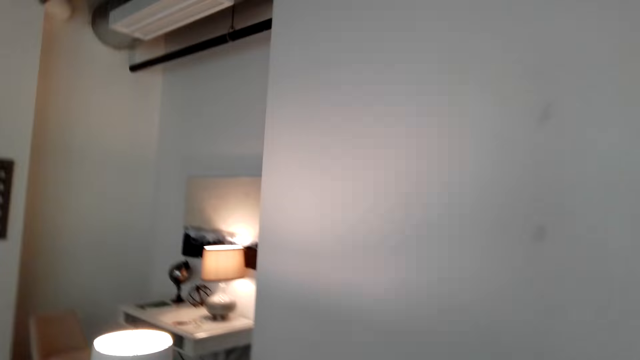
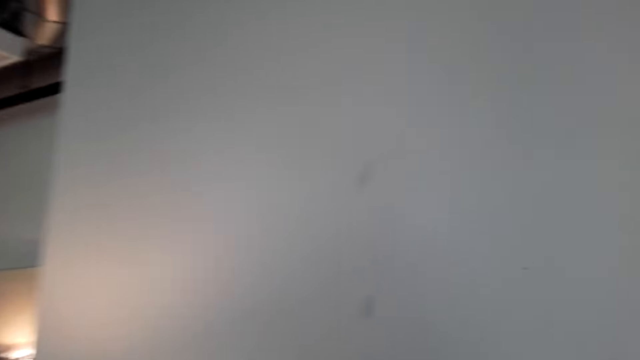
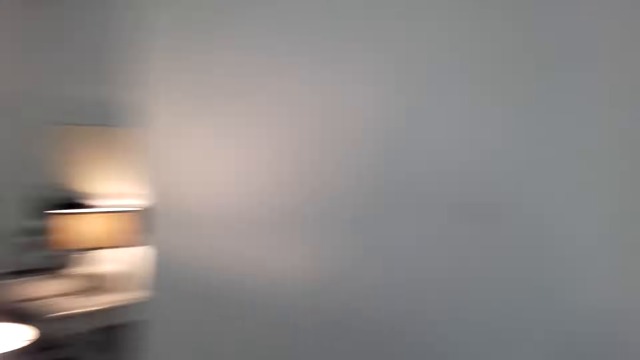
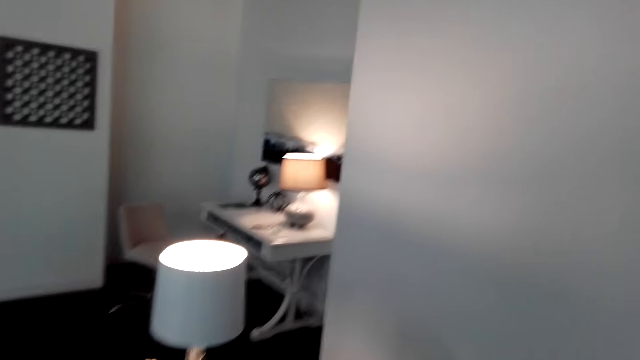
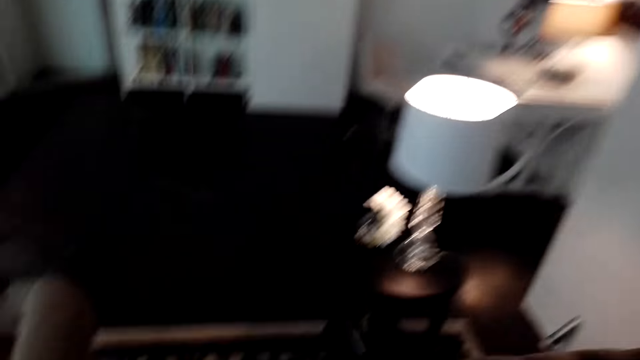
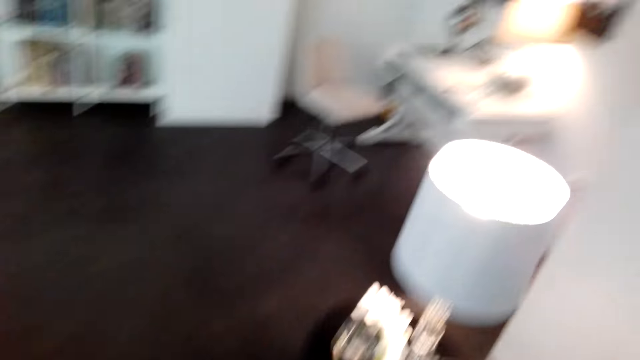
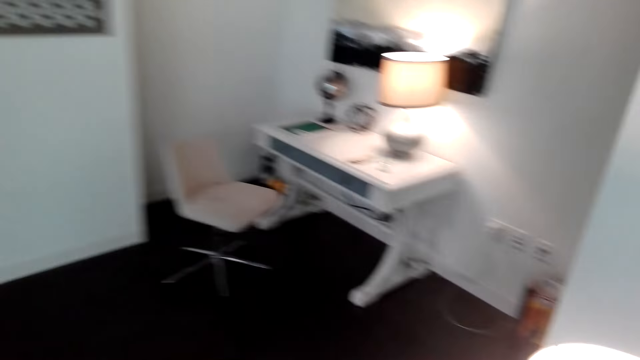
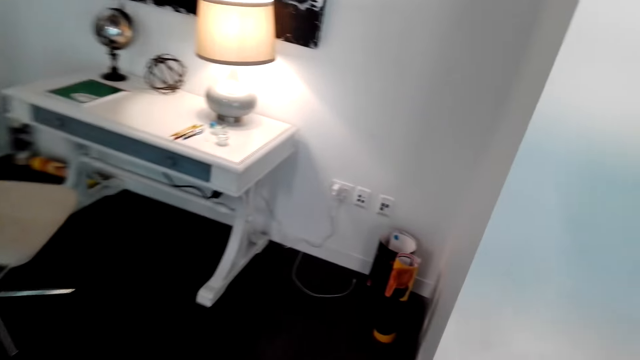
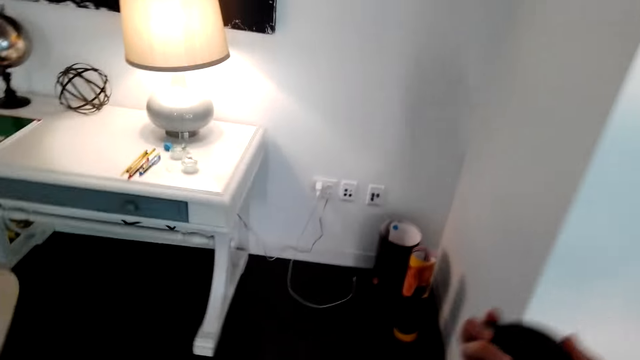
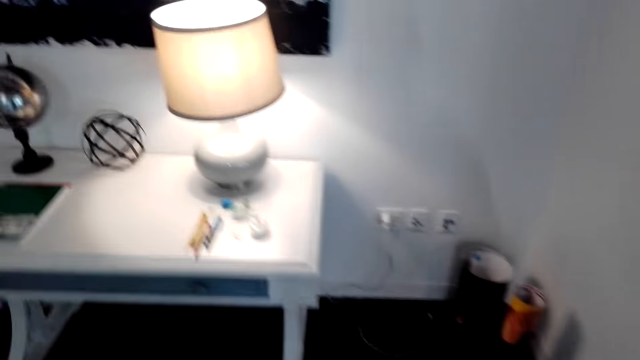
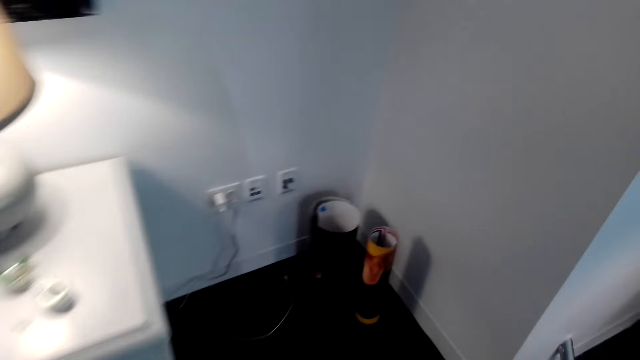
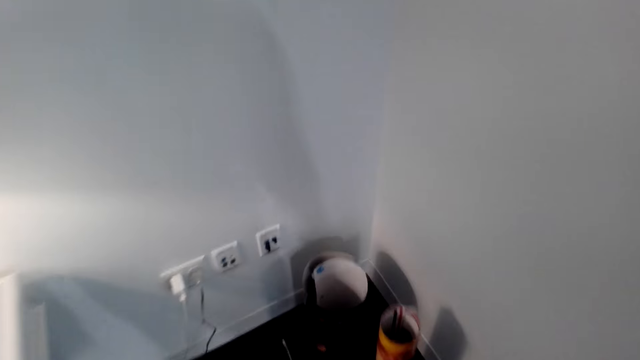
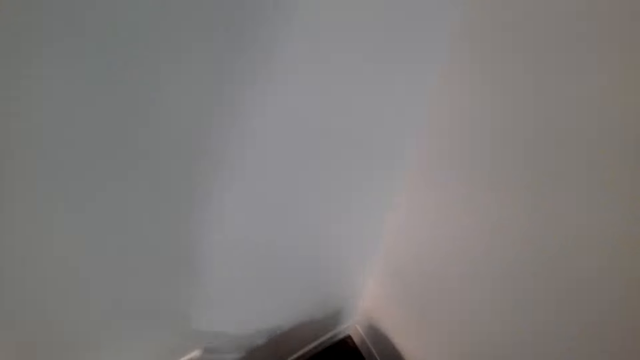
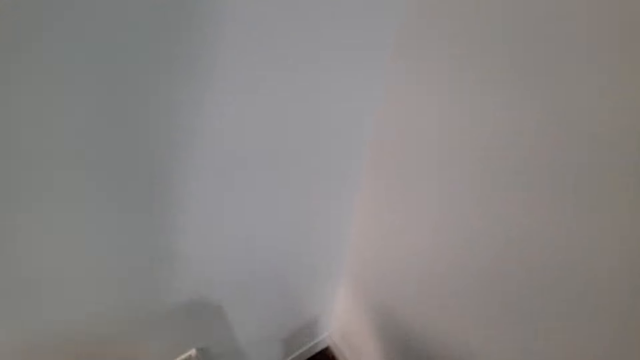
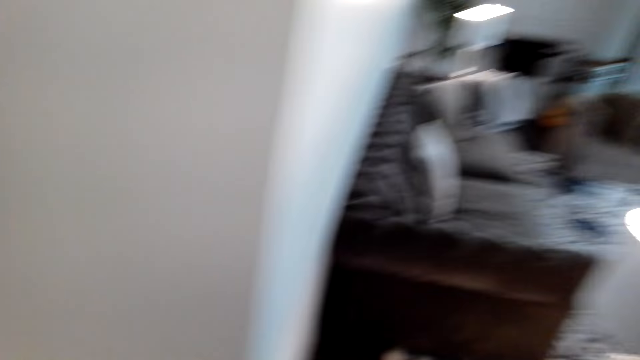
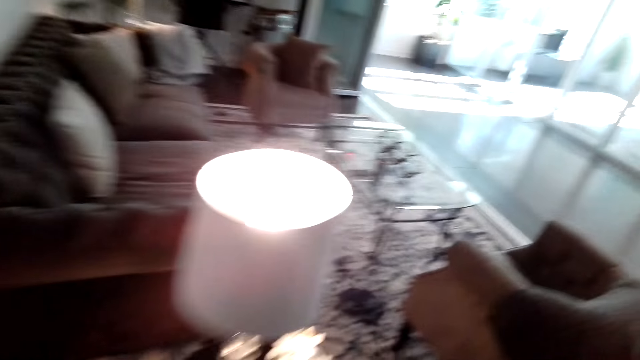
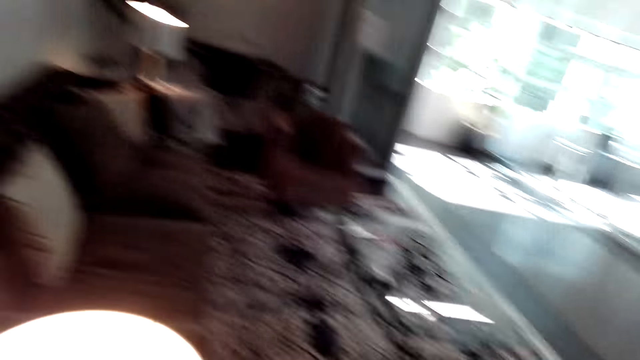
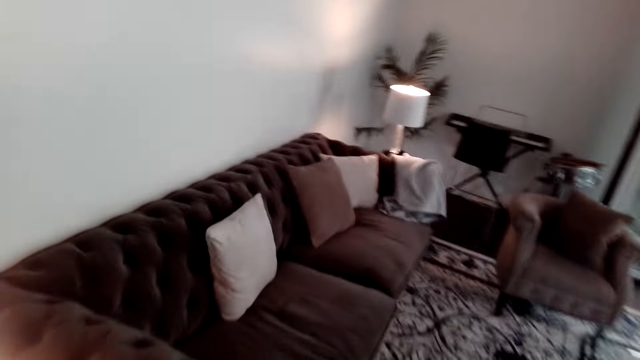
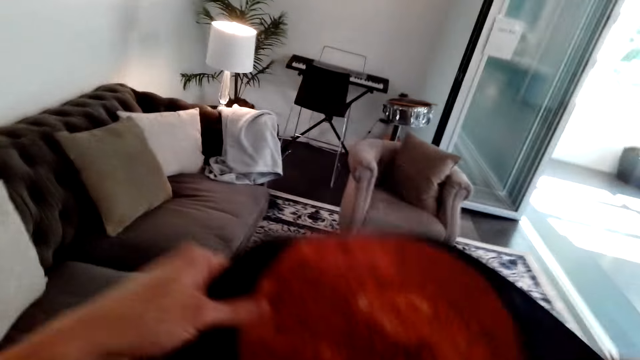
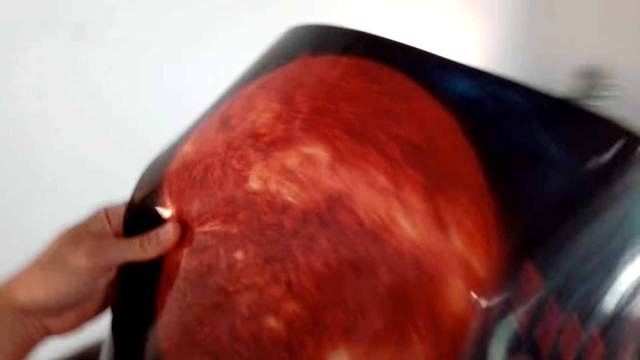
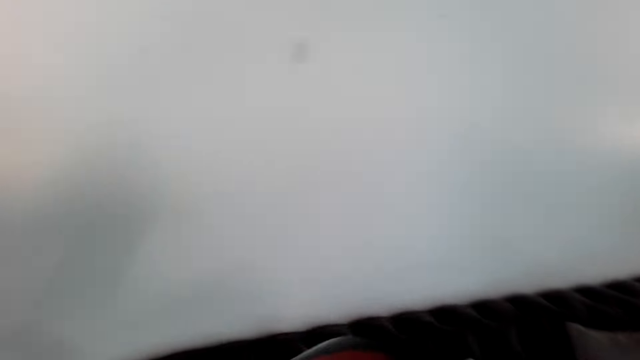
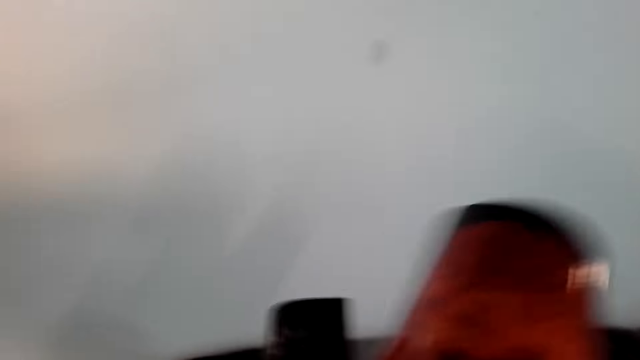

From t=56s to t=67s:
The camera wearer walks. They carry a tape measure or sellotape. They take a wall picture or poster. They walk. They lift the poster. They stretch the wall picture.

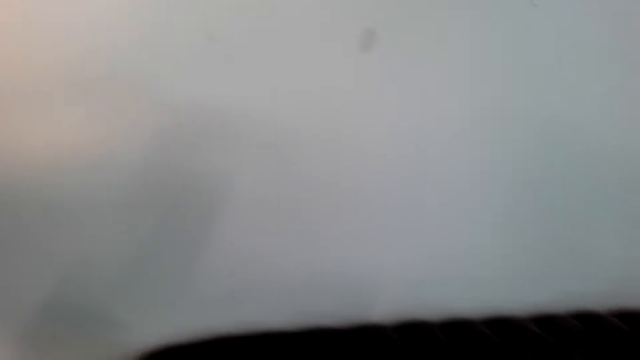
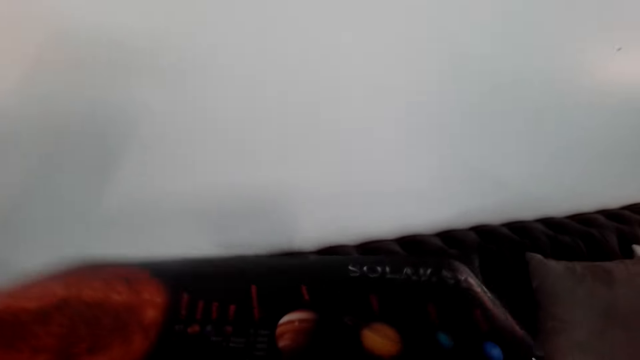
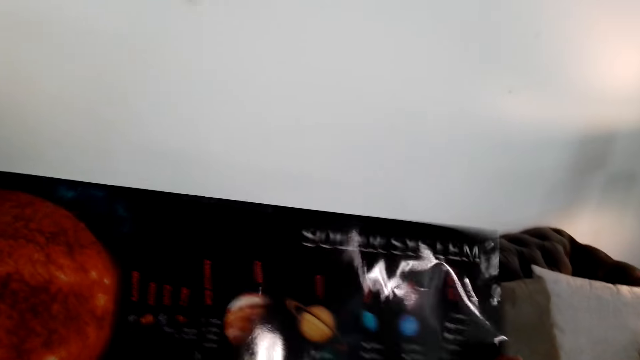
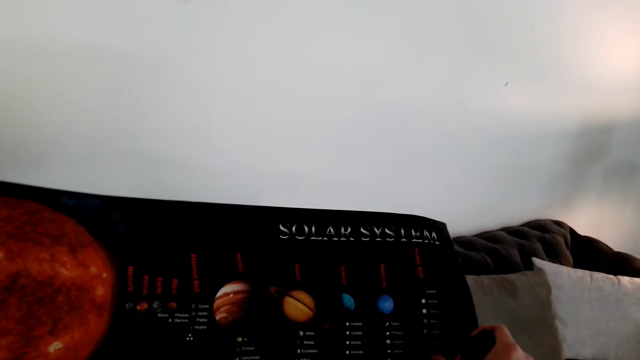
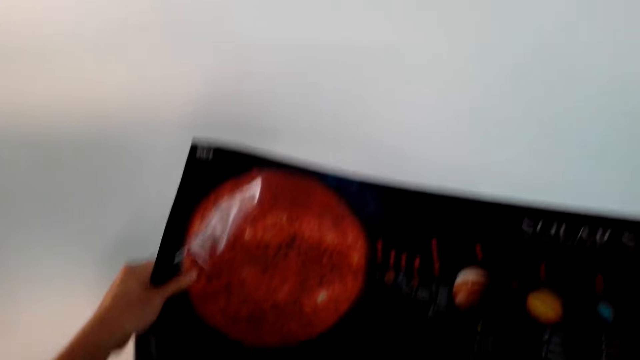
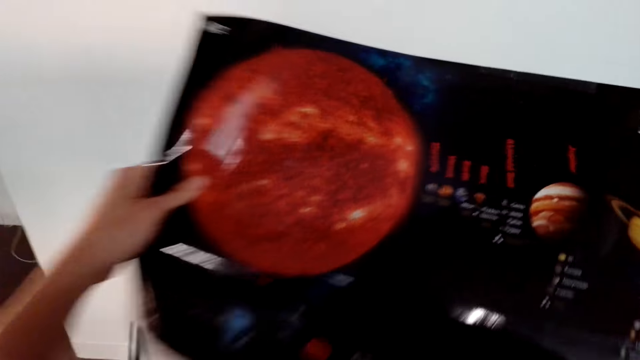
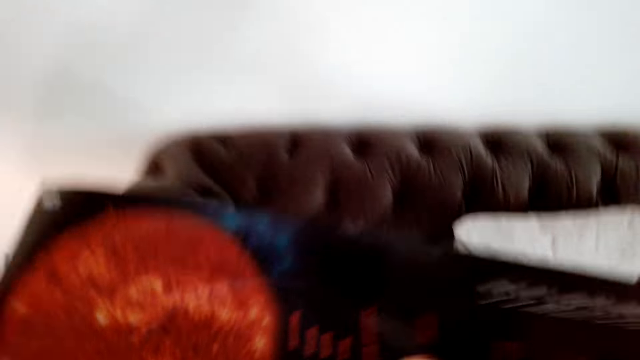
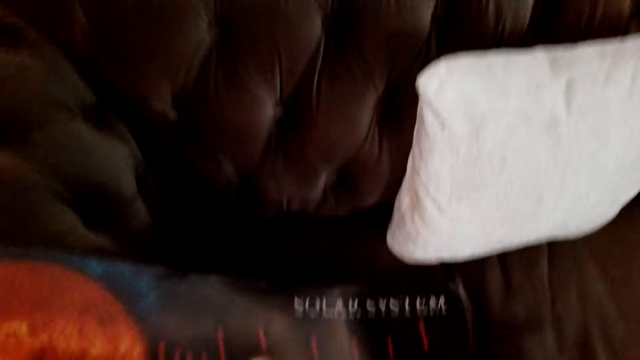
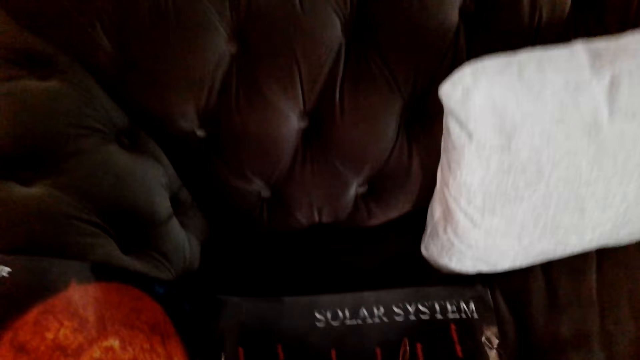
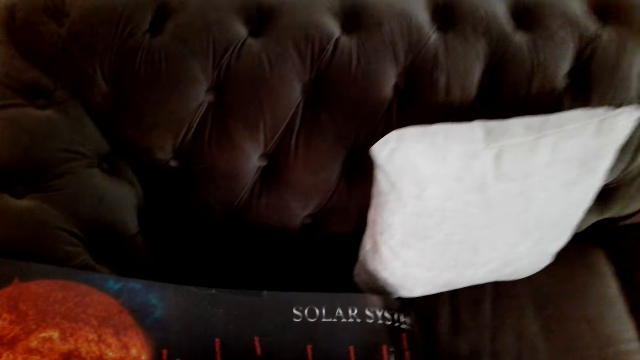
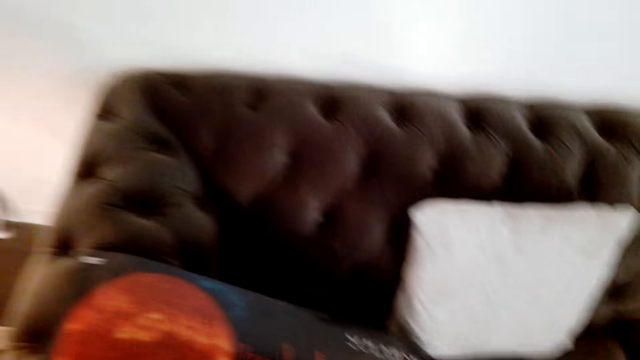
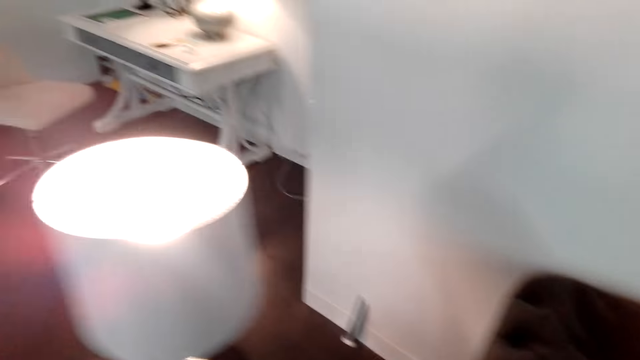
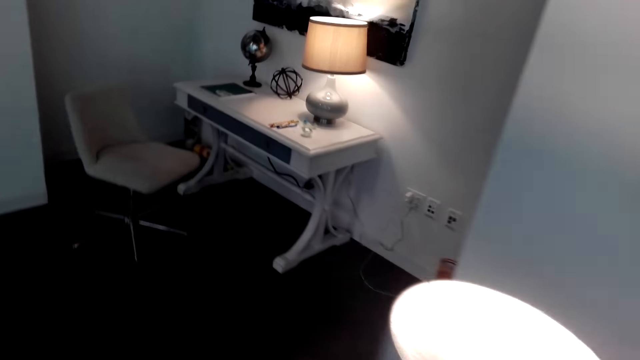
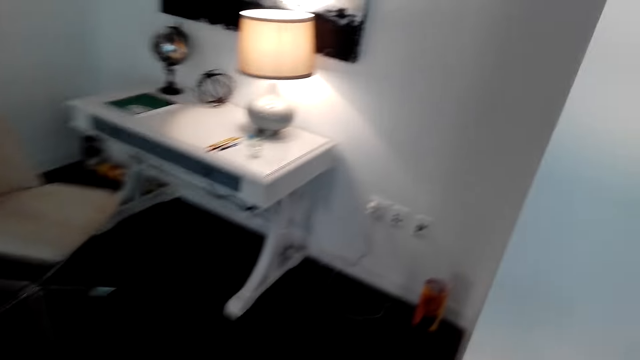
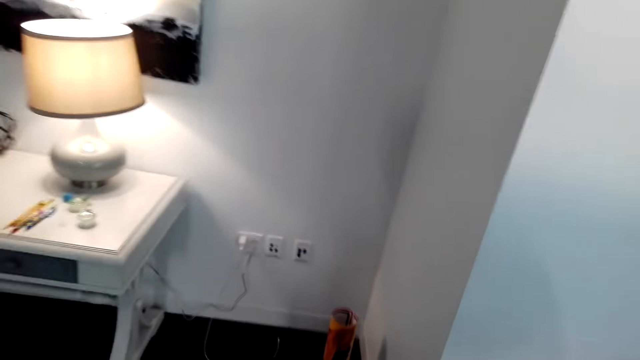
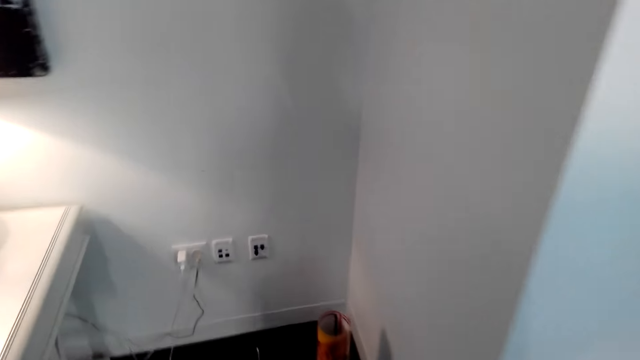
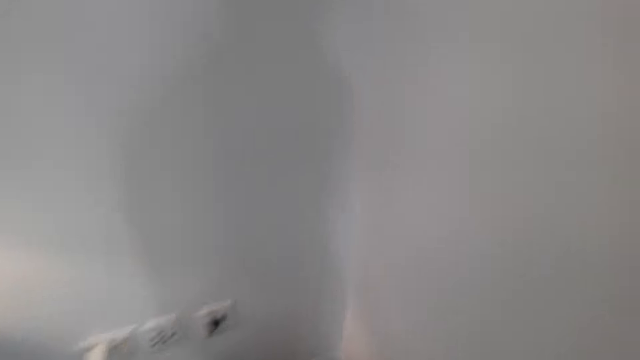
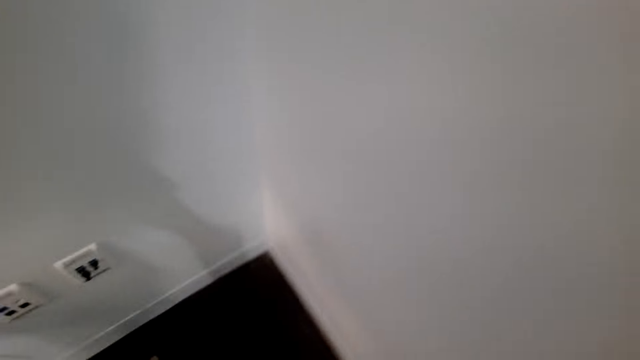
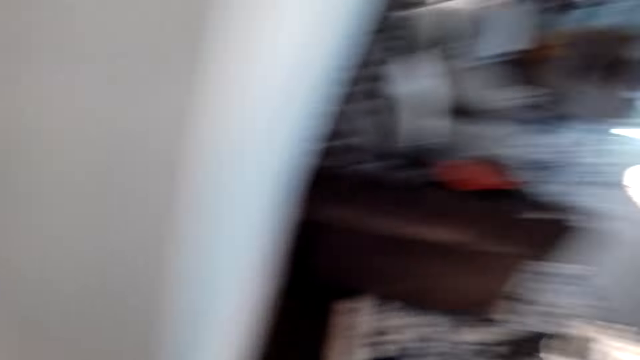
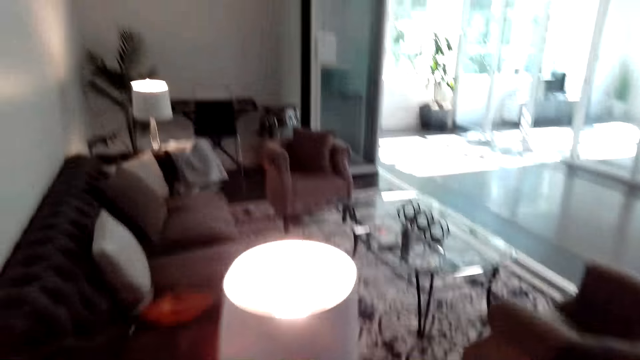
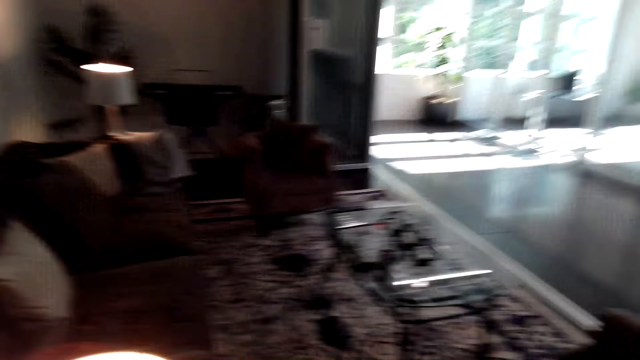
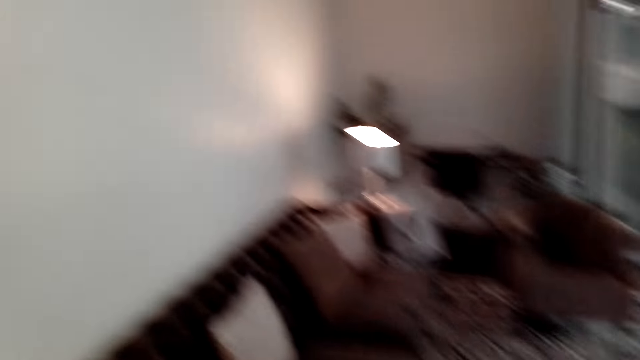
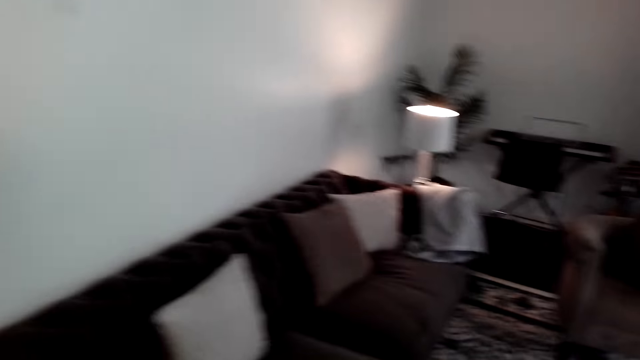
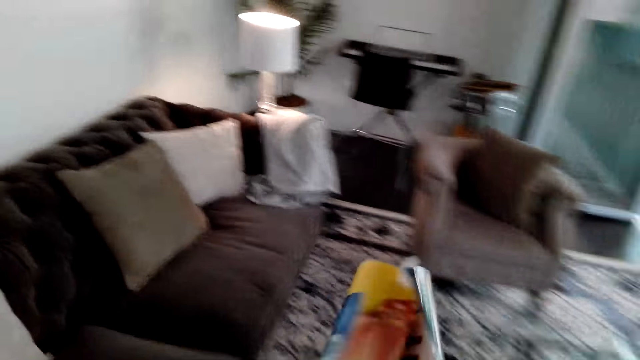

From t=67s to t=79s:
The camera wearer unfolds the poster. They look at the poster. They put the poster on the sofa. They walk. They take the wall picture.
